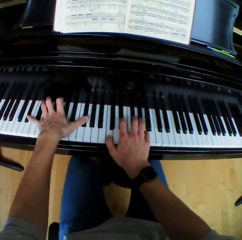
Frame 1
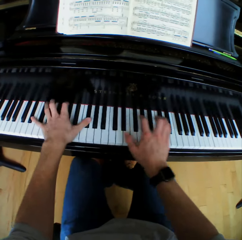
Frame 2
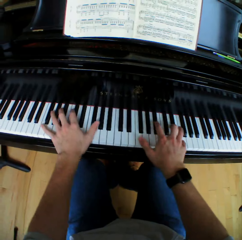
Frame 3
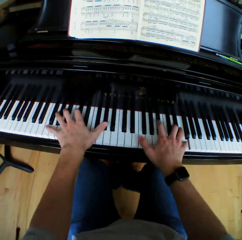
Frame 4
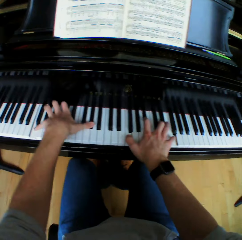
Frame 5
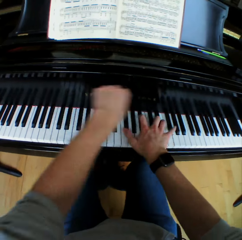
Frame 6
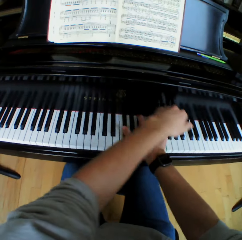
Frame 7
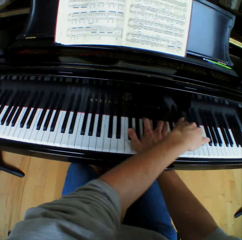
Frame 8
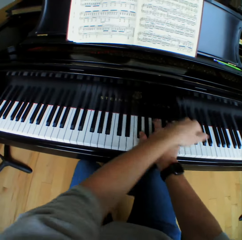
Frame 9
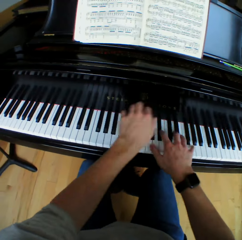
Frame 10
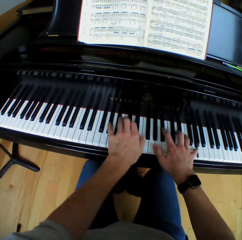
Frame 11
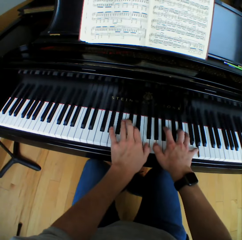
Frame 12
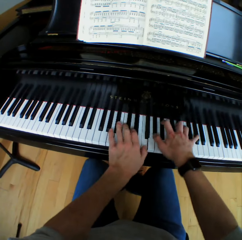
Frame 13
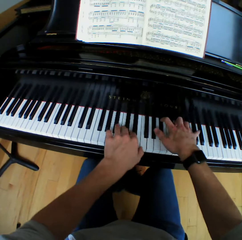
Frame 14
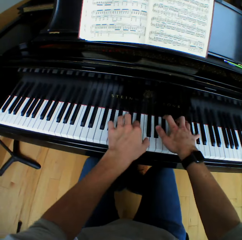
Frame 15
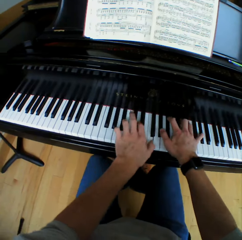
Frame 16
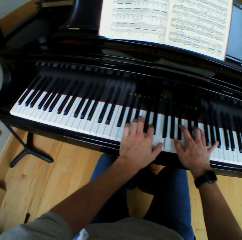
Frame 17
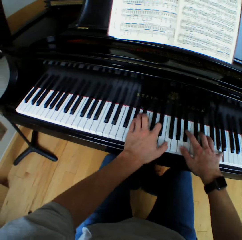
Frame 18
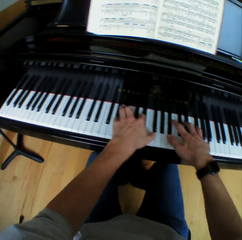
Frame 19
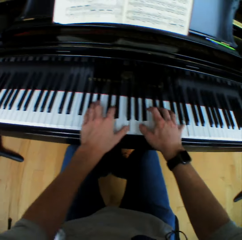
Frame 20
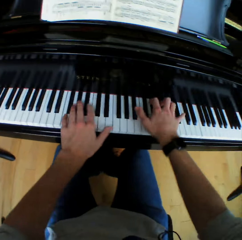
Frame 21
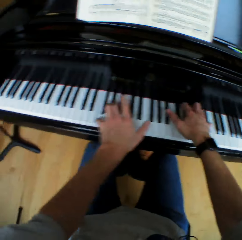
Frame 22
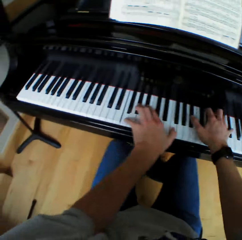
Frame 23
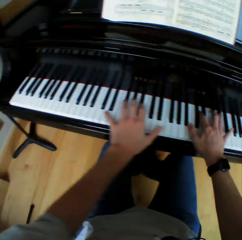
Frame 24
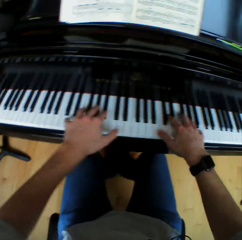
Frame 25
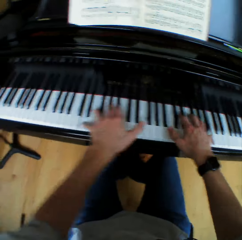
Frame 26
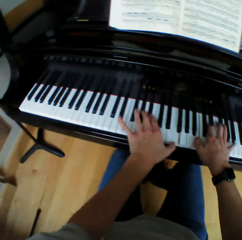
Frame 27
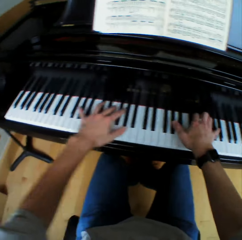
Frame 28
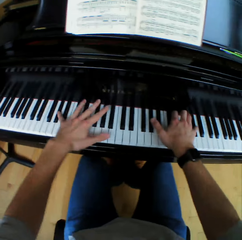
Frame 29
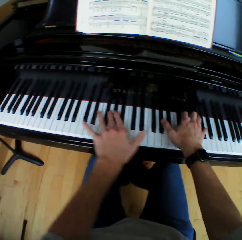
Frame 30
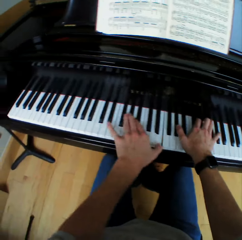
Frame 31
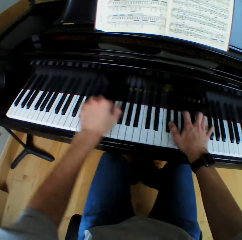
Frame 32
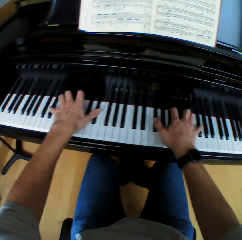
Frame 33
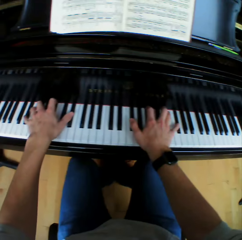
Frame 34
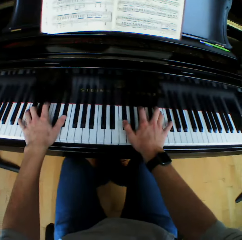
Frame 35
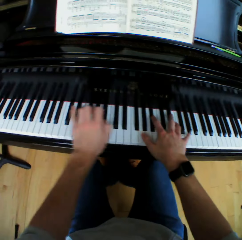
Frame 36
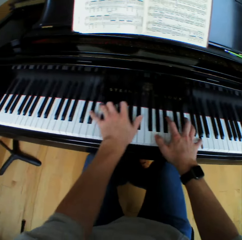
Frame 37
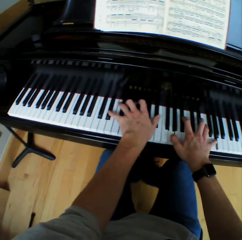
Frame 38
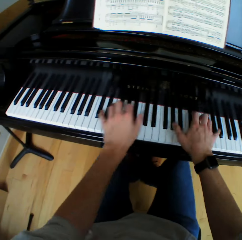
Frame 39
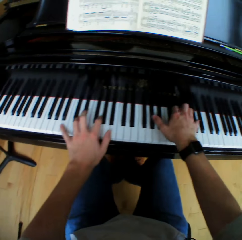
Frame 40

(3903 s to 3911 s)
The camera wearer returns his left hand on the piano. He plays chords on the piano with both hands. He crosses his left hand over his right hand on the piano. He lifts the left hand. He returns his left hand on the piano. He plays chords on the piano with both hands.

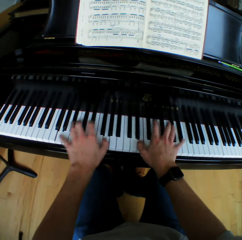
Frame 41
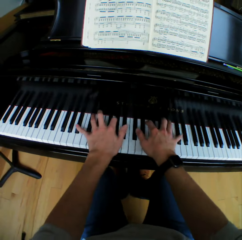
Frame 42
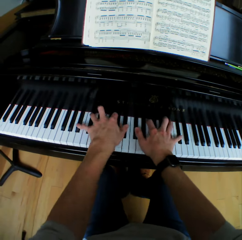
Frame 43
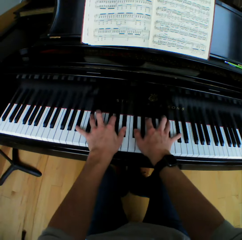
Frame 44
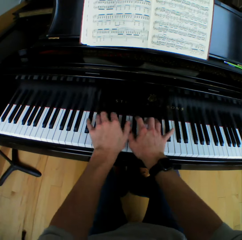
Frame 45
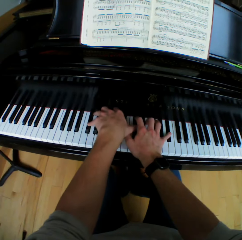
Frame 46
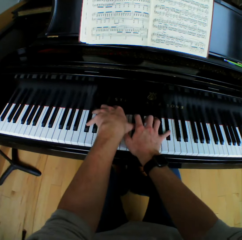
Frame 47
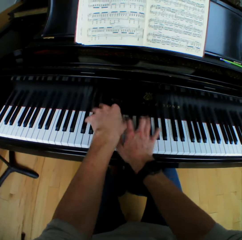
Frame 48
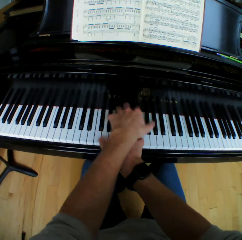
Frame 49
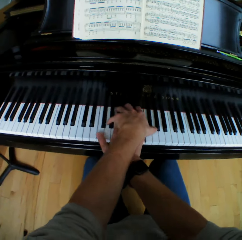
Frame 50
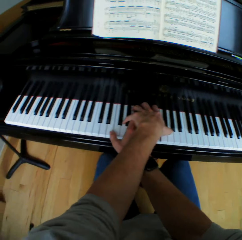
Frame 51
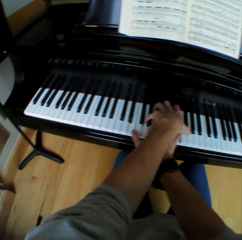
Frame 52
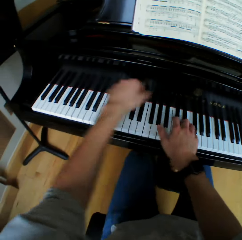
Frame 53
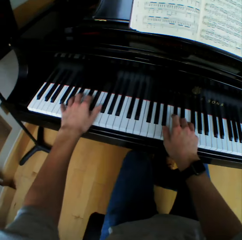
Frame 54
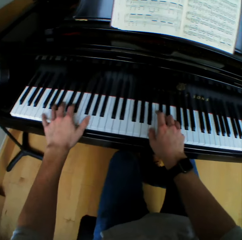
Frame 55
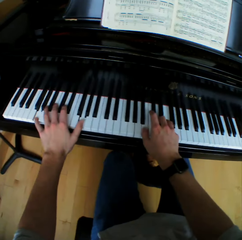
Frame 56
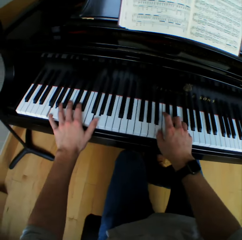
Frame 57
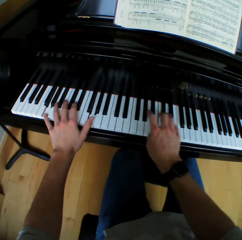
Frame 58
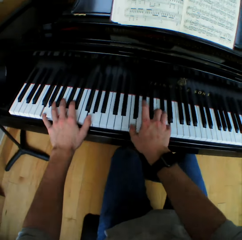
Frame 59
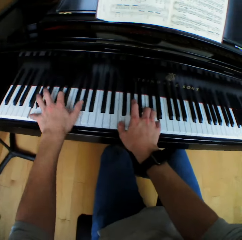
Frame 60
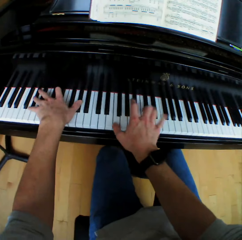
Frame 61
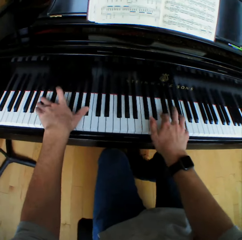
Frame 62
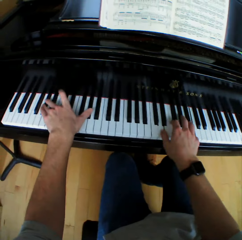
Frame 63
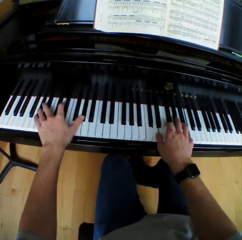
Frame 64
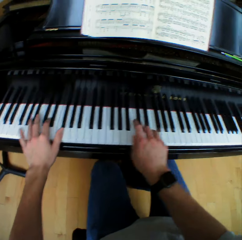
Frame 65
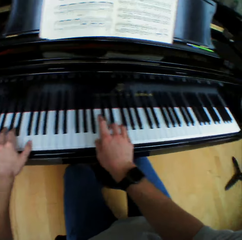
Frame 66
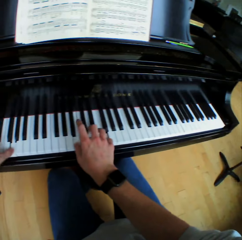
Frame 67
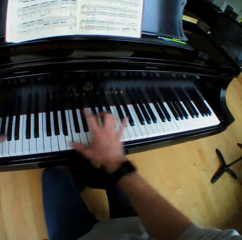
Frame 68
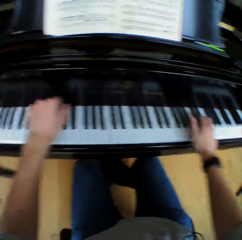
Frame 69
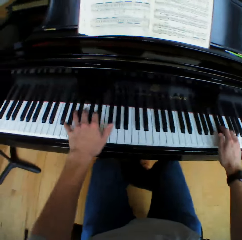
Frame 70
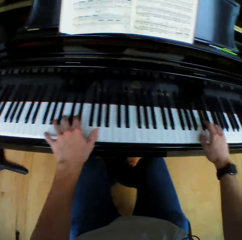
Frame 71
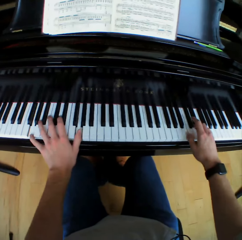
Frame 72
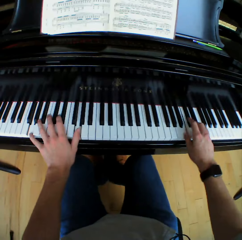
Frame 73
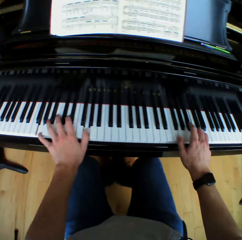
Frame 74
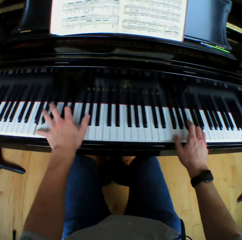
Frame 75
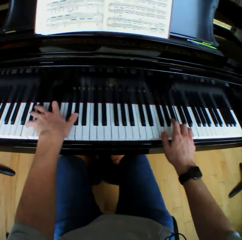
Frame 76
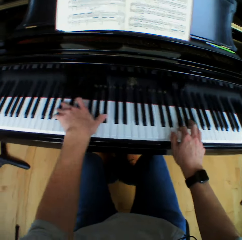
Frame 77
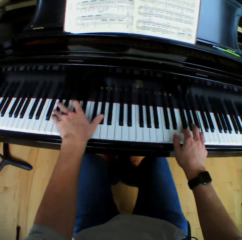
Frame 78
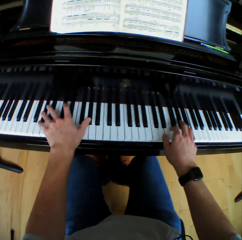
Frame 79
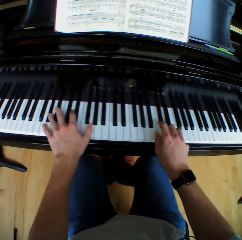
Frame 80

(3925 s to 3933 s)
The camera wearer crosses his left hand over his right hand on the piano. He plays the piano. He returns his left hand on the piano. He lifts the left hand. He plays chords on the piano with both hands.

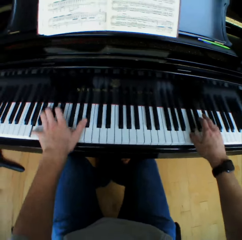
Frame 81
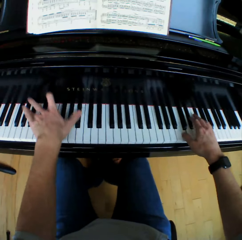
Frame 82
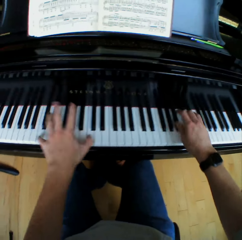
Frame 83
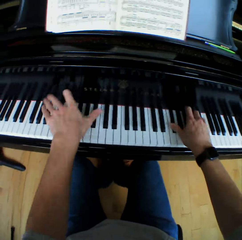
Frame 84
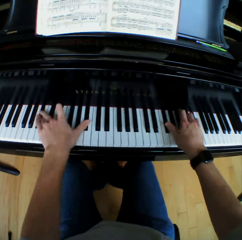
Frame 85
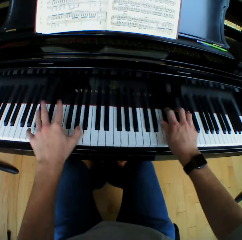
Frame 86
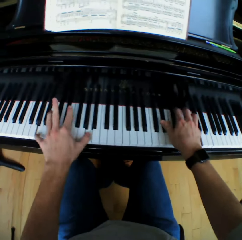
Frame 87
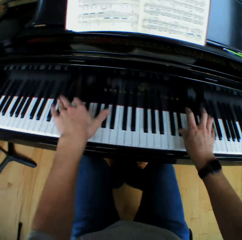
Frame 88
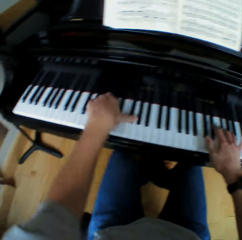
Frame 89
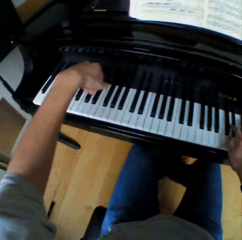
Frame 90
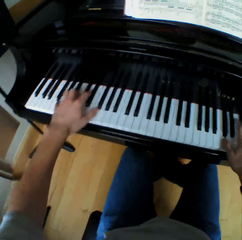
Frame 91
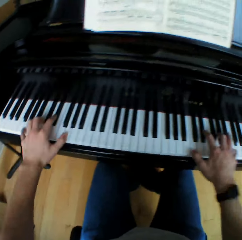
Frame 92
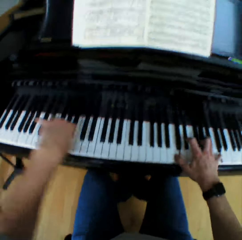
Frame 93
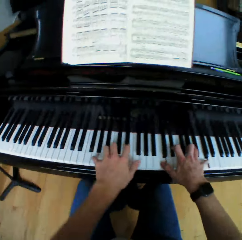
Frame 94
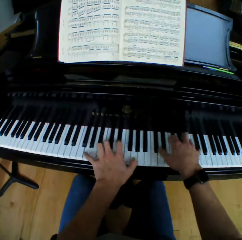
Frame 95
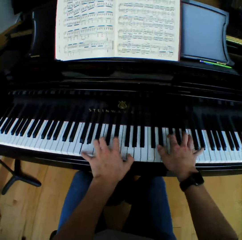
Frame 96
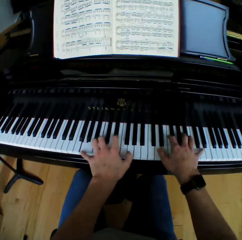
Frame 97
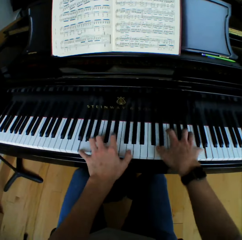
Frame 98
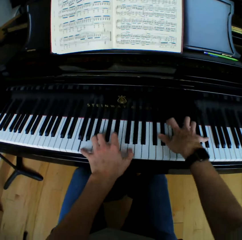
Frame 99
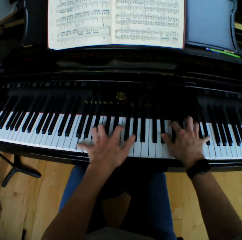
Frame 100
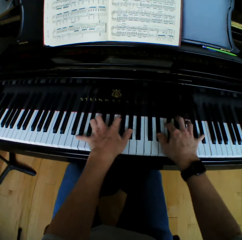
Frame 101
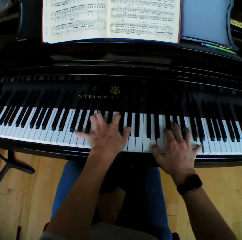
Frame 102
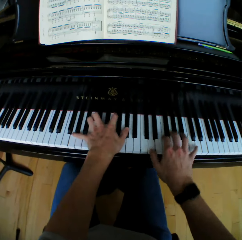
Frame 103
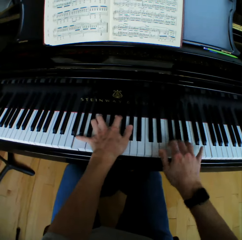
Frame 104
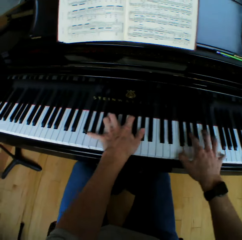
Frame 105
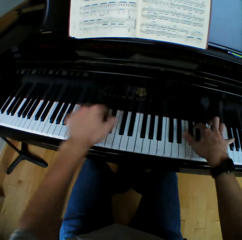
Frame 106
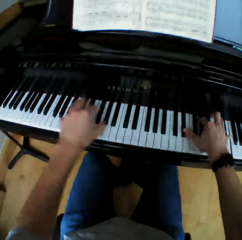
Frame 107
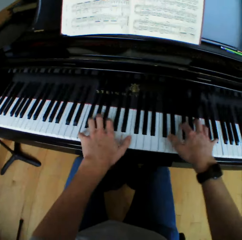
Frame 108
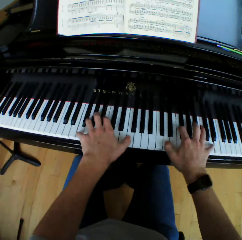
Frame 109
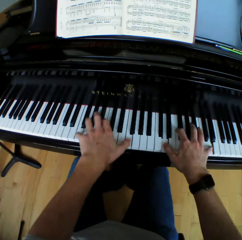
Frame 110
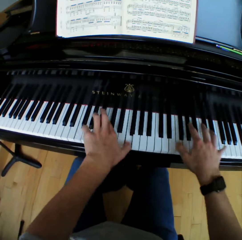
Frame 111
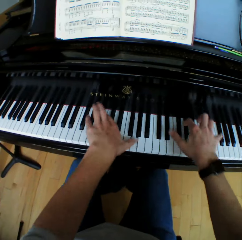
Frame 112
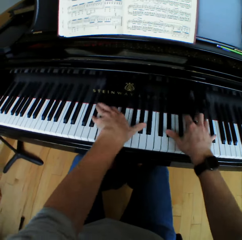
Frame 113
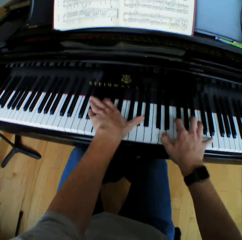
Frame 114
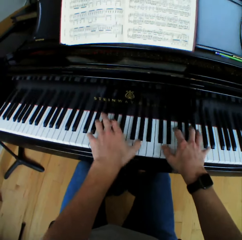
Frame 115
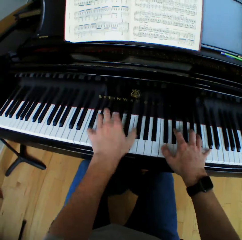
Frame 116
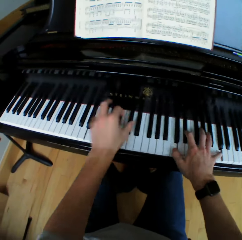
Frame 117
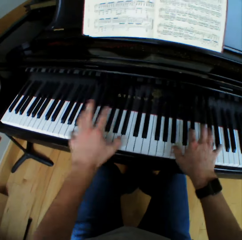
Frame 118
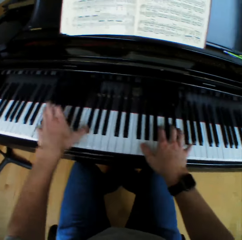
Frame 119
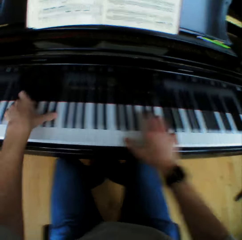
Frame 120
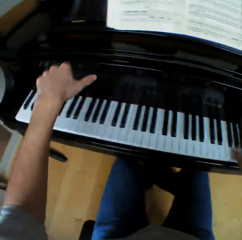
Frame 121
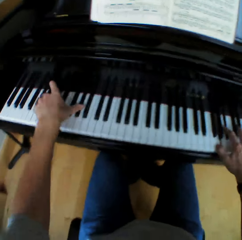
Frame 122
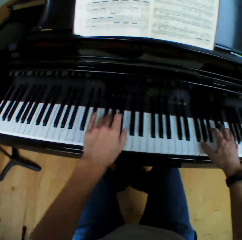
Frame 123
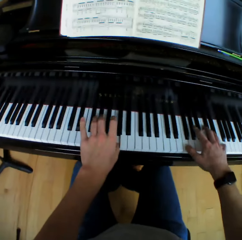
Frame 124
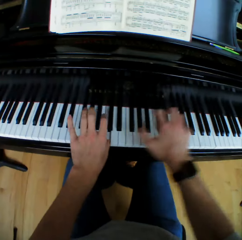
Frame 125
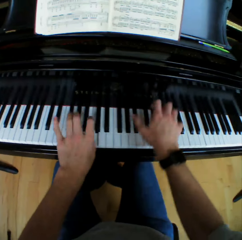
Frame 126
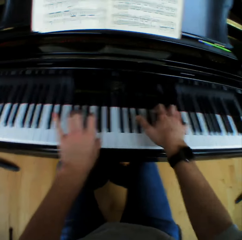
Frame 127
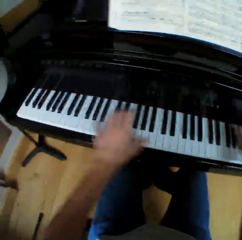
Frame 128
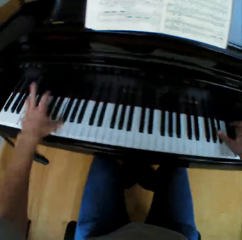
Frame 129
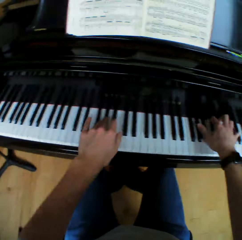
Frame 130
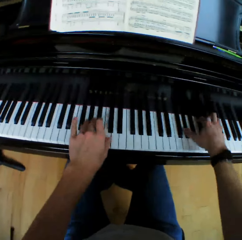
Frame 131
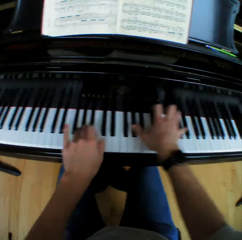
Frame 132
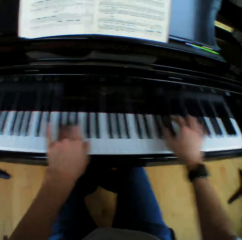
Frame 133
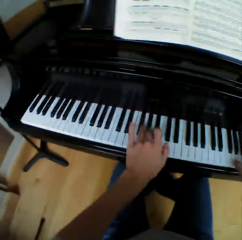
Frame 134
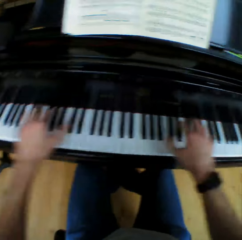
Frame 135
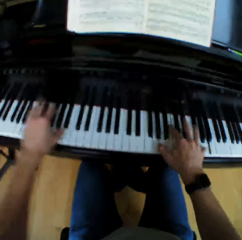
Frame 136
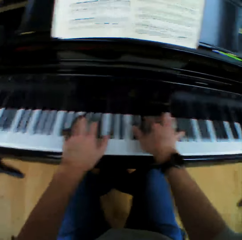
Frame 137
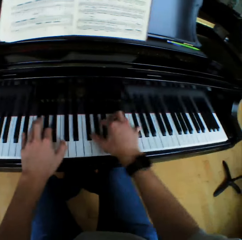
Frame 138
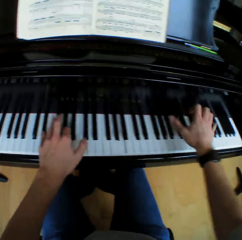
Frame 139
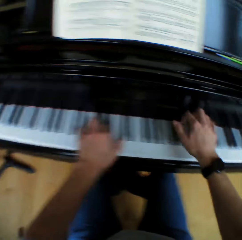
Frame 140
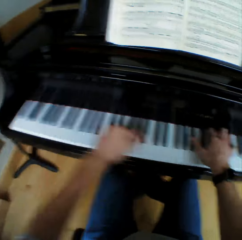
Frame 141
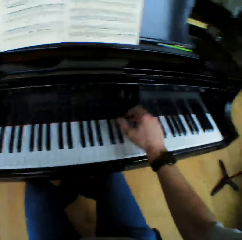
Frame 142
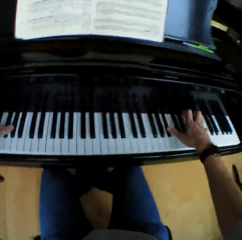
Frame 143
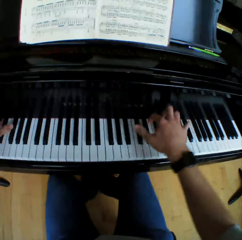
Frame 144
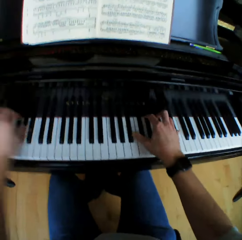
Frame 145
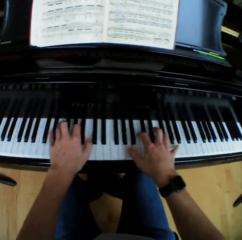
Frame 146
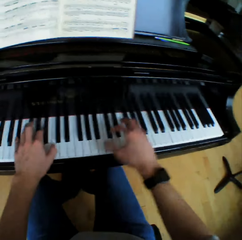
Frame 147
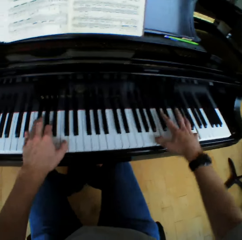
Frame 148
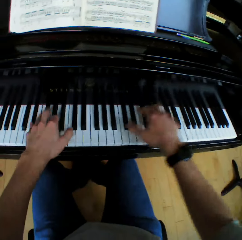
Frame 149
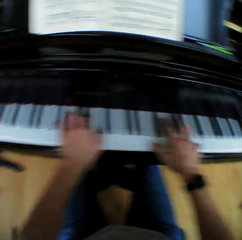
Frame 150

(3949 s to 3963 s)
The camera wearer lifts the left hand and plays the piano. They lift the left hand and play the piano. They lift the left hand and play the piano. They lift the left hand and play the piano. They lift the left hand and play the piano.
